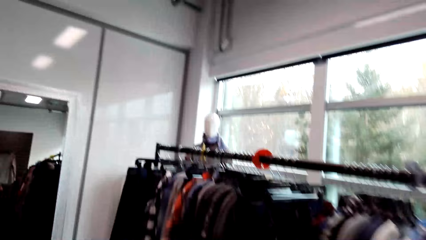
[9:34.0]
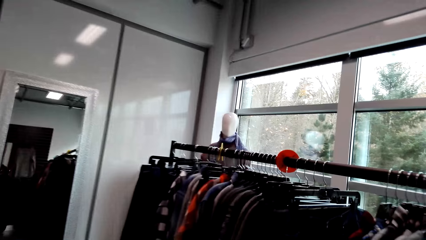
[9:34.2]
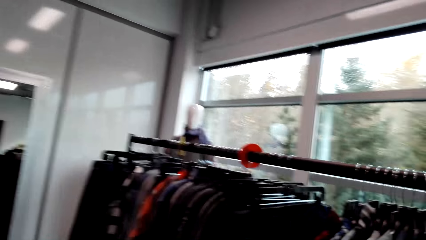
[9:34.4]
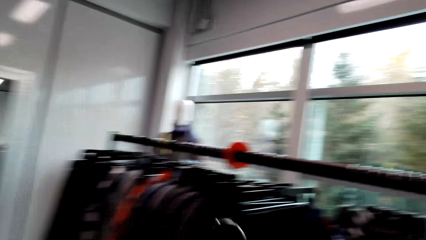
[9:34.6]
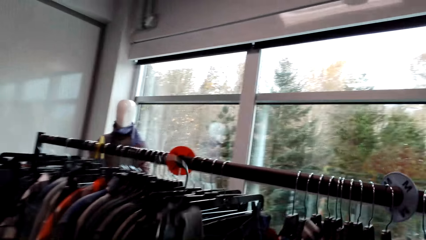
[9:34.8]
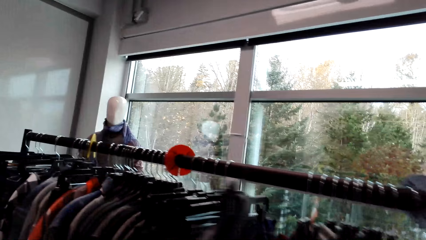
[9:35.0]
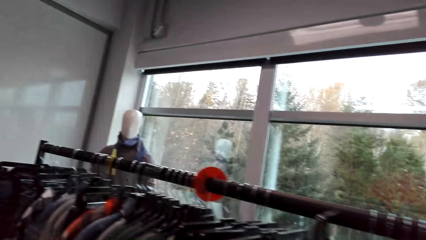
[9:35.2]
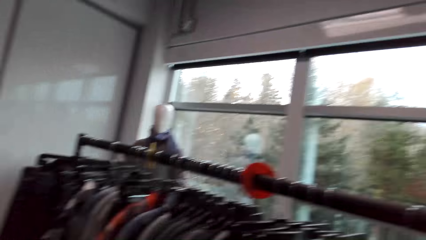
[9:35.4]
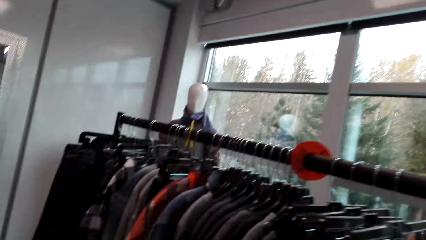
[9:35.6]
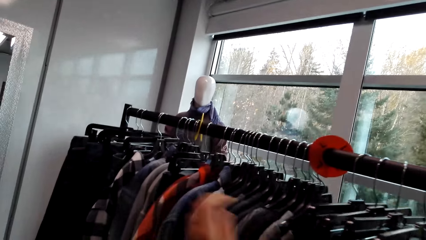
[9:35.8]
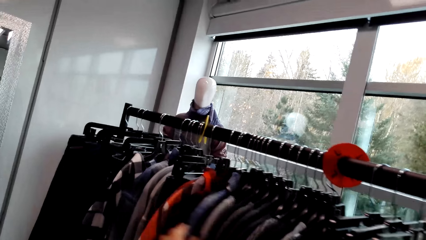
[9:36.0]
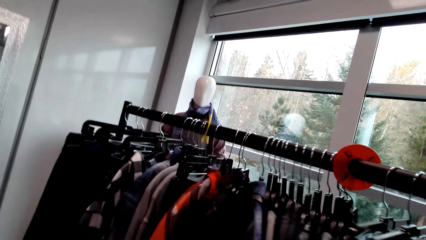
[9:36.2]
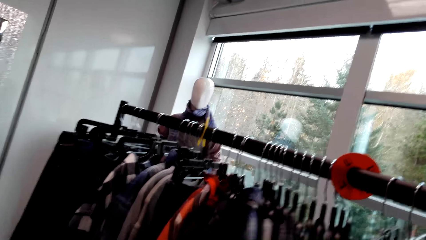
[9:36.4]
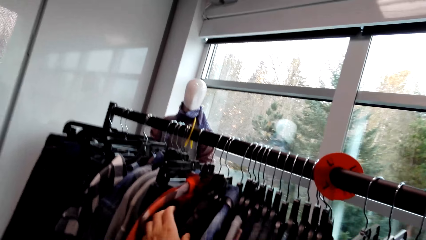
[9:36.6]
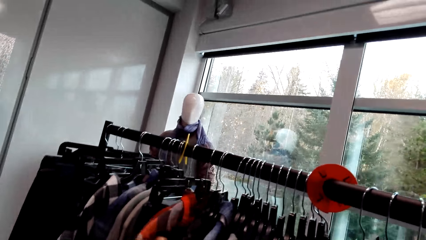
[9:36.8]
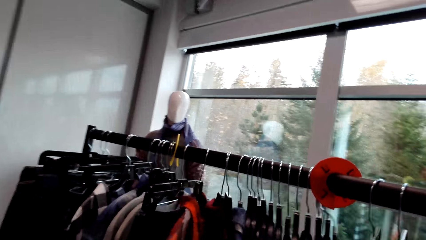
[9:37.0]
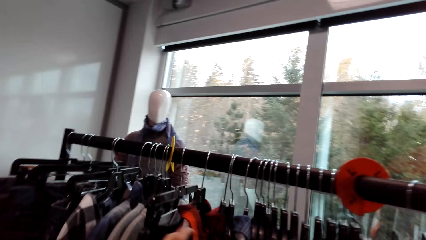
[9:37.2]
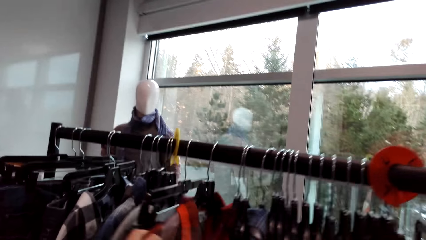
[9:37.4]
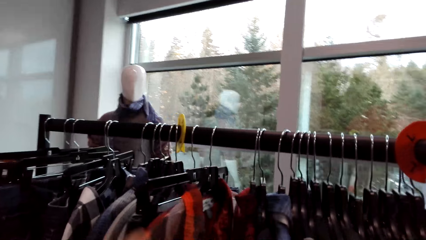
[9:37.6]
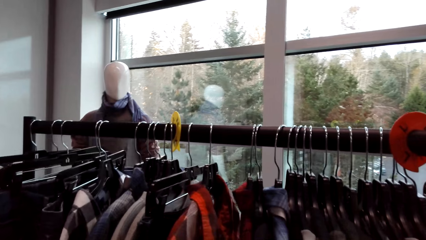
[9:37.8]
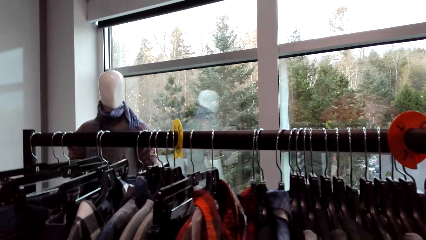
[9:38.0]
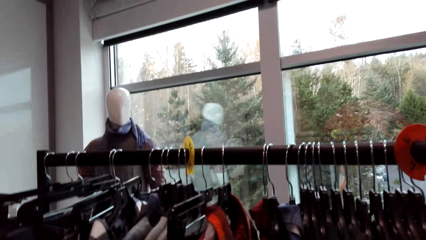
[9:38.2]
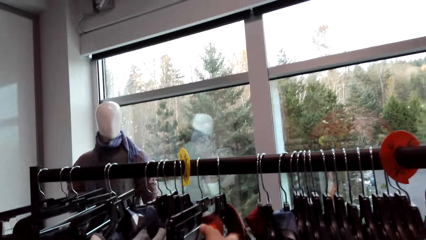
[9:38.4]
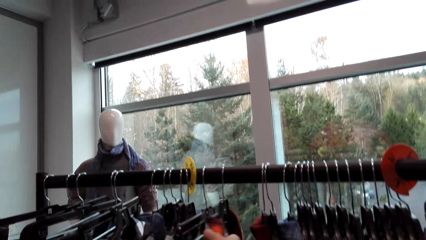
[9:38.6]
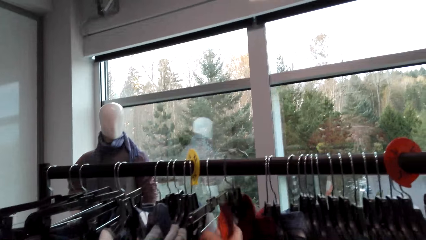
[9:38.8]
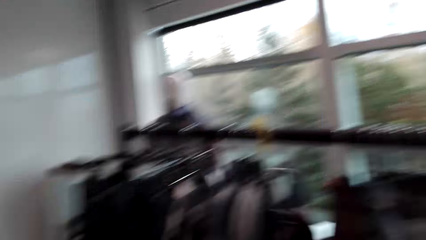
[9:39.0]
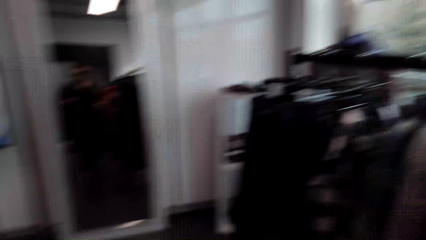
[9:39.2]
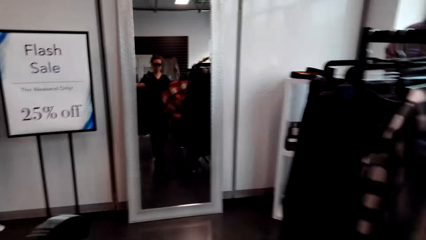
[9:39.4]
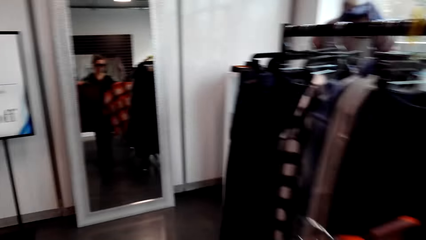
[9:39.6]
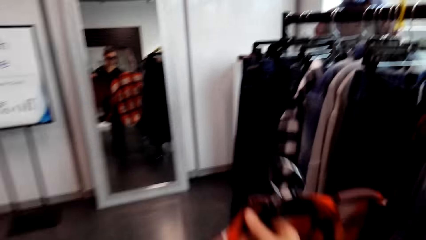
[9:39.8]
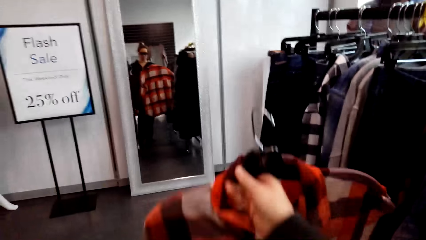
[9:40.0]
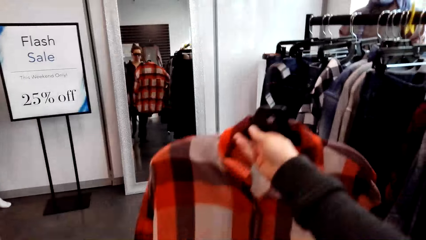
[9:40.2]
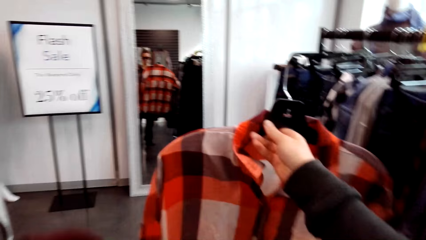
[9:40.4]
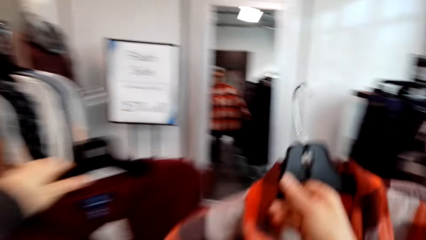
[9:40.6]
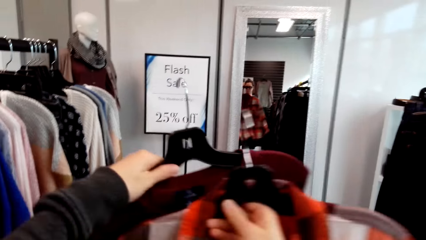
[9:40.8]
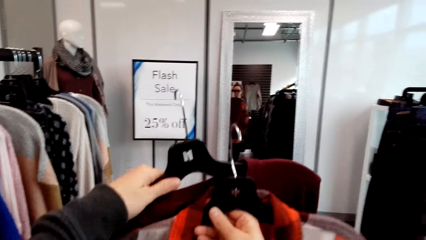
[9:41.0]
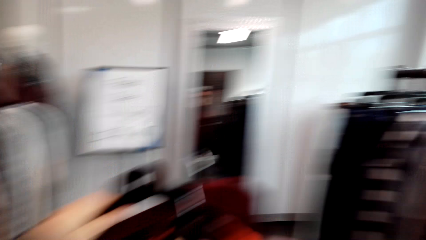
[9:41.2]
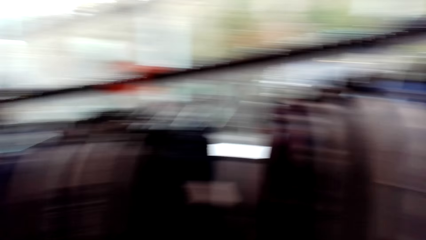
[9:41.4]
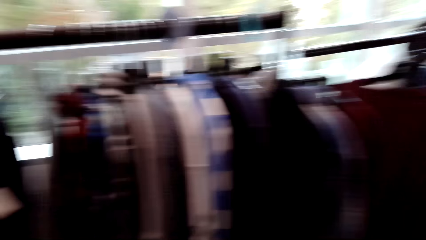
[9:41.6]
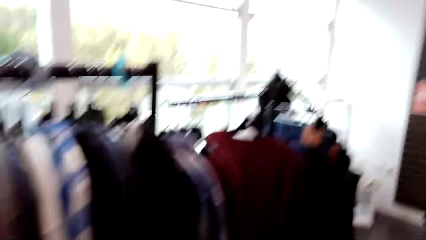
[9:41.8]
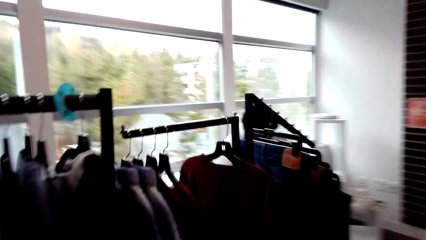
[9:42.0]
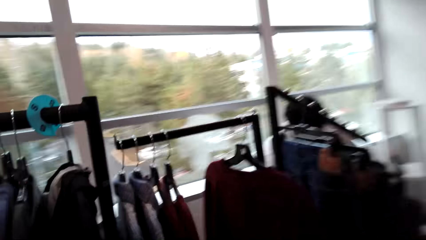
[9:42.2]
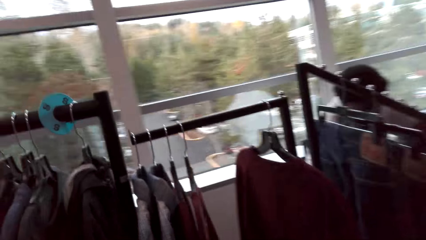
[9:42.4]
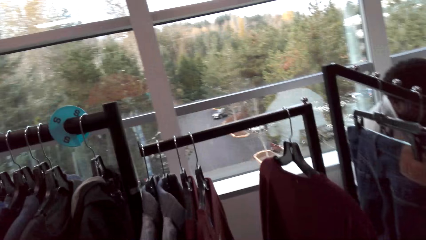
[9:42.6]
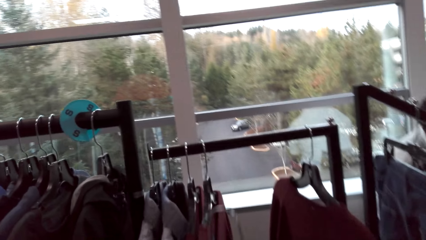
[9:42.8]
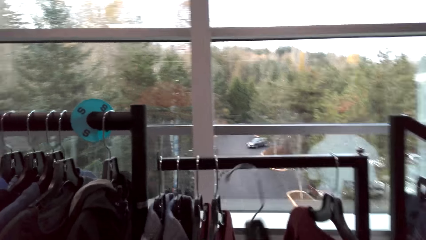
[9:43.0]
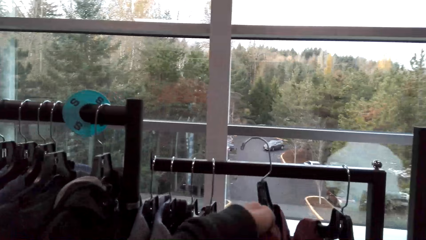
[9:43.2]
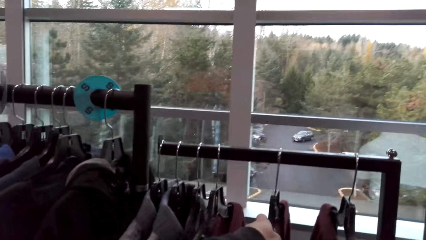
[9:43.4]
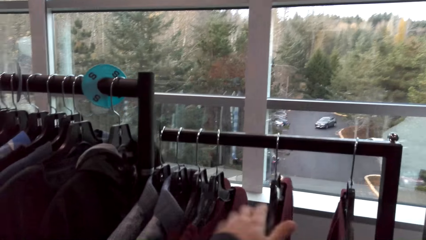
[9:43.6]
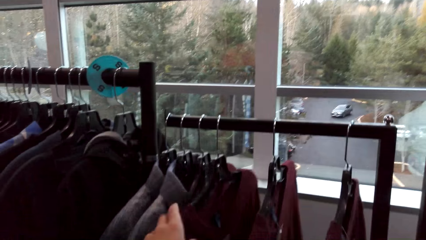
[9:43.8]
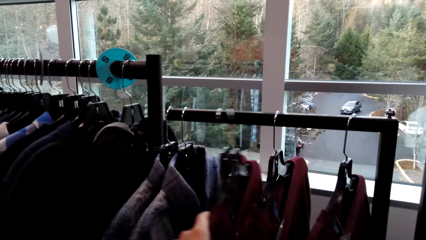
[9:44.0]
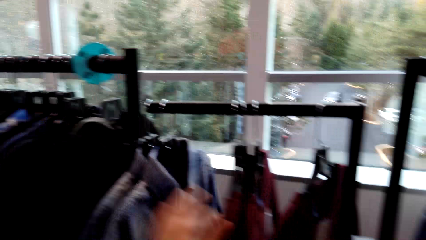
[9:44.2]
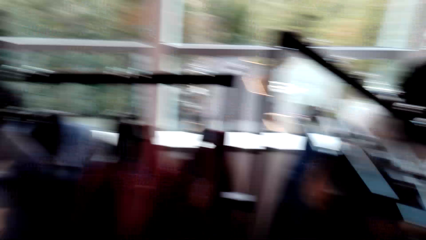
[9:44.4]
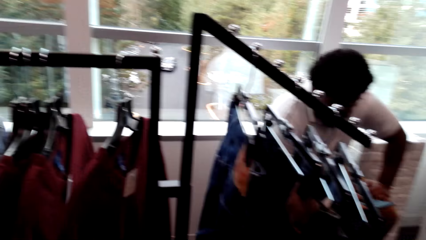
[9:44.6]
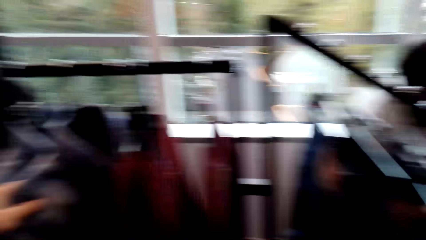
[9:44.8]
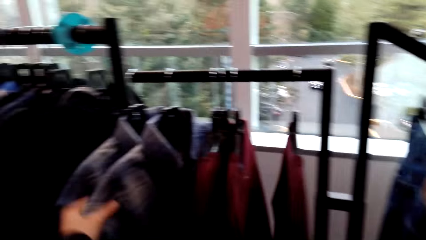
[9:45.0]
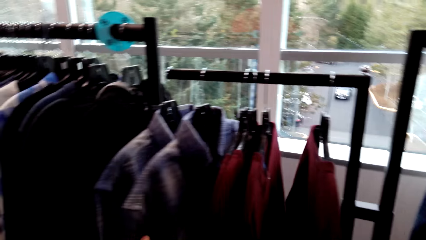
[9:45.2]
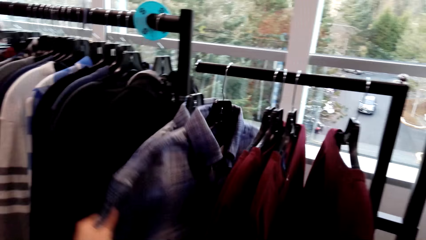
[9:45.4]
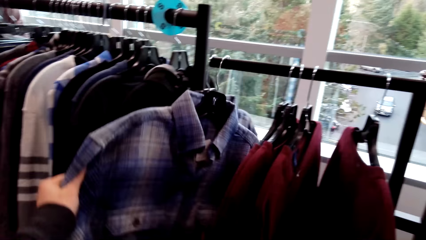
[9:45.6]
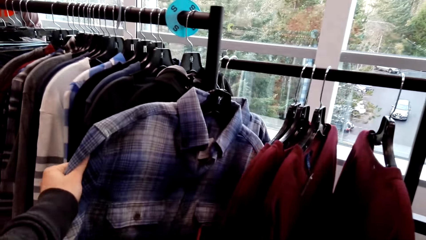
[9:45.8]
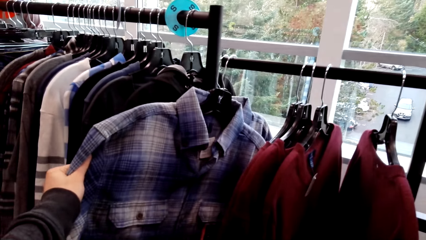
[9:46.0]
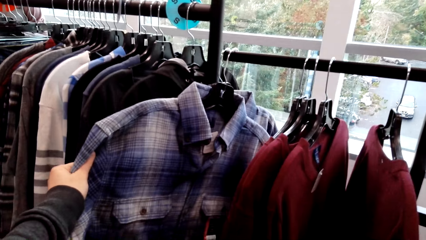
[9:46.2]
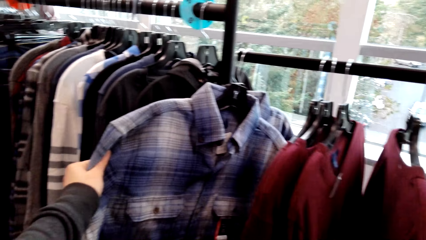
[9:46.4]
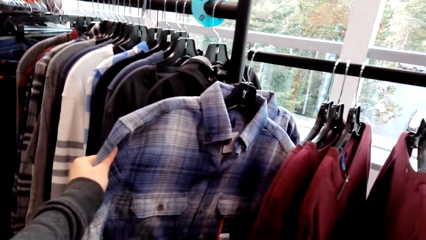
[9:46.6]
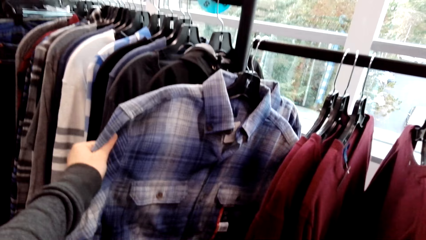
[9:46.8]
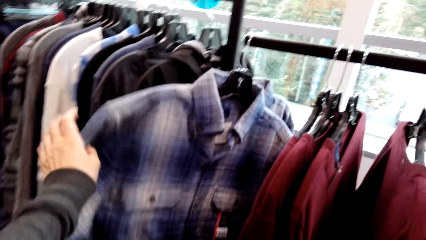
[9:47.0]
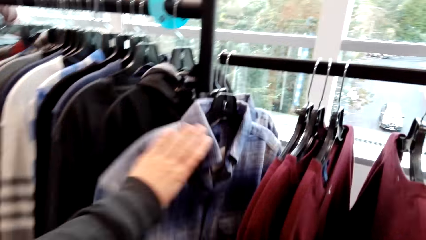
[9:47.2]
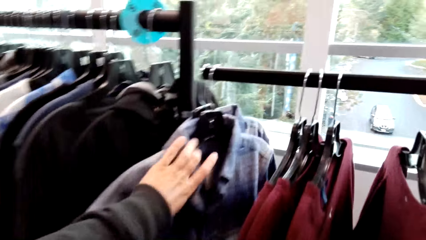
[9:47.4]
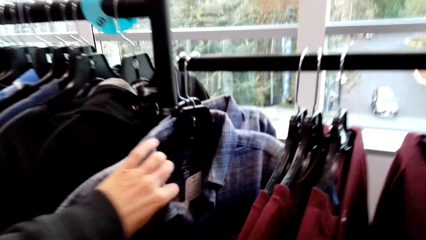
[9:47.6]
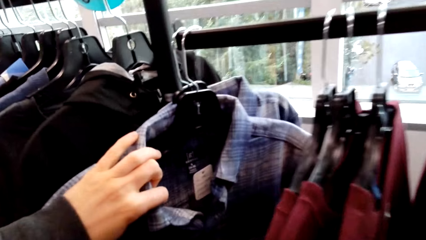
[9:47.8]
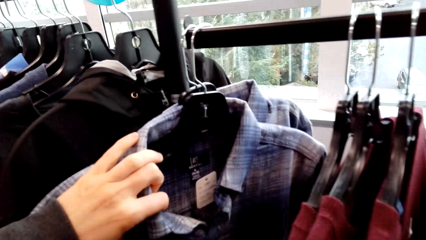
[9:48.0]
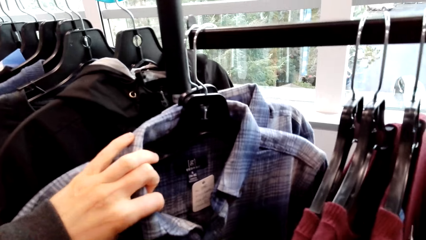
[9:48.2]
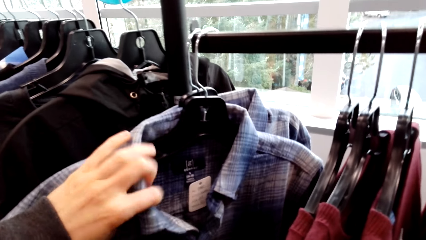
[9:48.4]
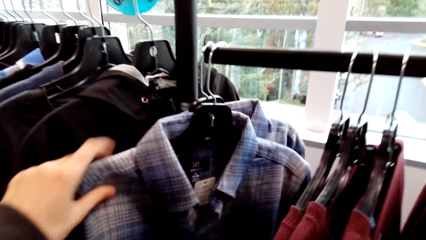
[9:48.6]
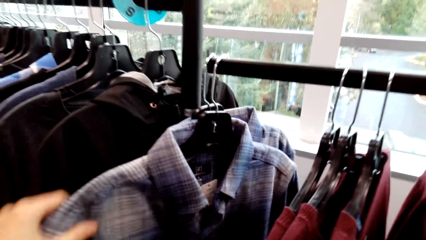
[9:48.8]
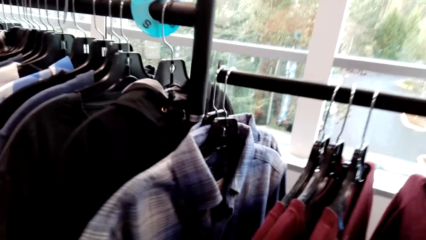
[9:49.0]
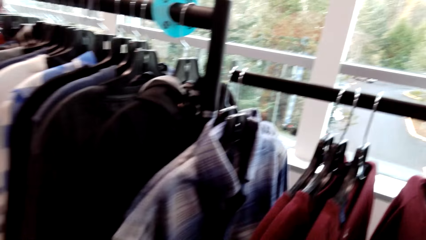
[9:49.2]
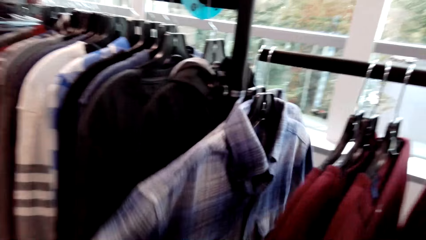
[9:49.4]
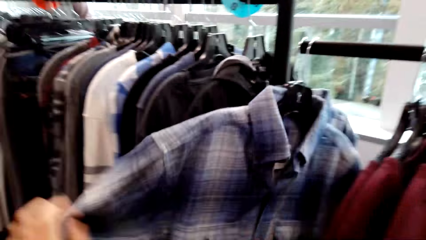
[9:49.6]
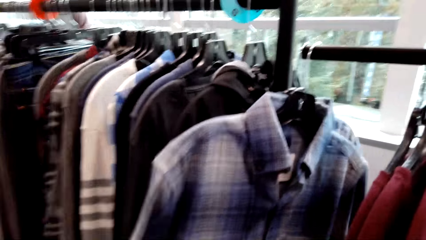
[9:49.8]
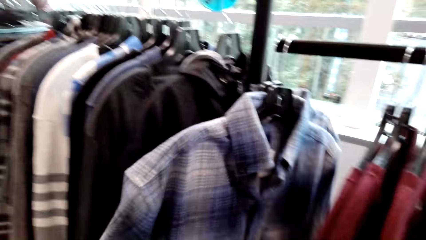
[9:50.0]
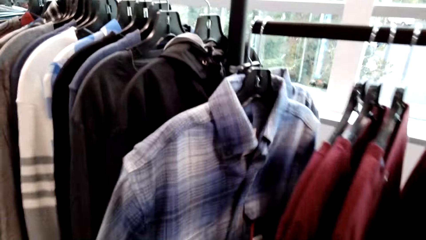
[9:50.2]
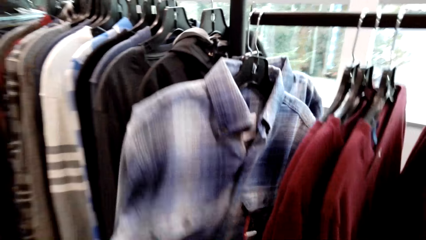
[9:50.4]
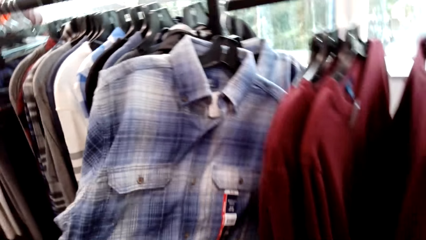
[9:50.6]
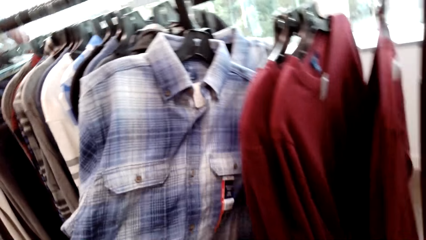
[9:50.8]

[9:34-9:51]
The camera wearer hangs the clothes on the hanger. They check out the clothes. They pick up the shirt on the hanger. They compare the clothes. They talk with someone. They hang the clothes on the hanger. They check out the shirt. They pick the shirt.
